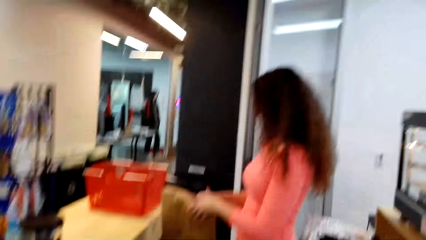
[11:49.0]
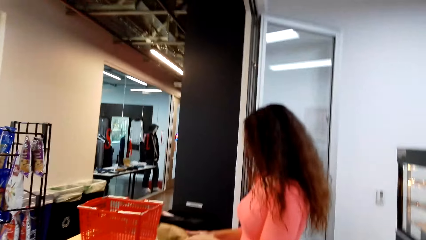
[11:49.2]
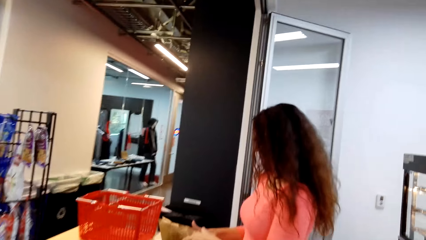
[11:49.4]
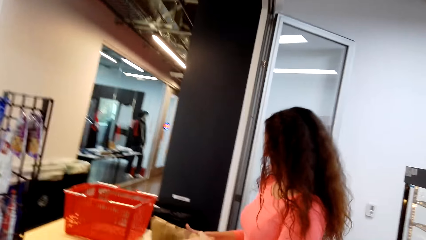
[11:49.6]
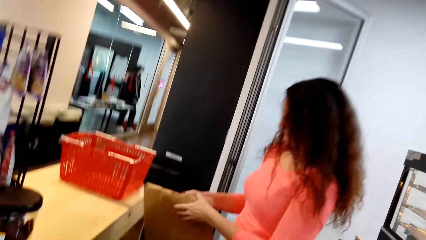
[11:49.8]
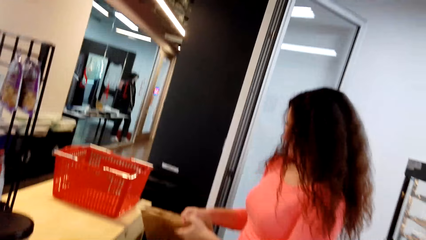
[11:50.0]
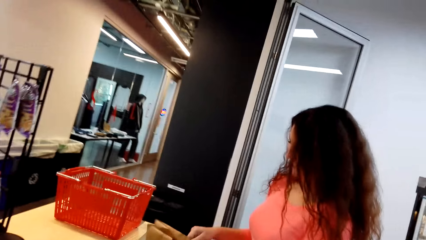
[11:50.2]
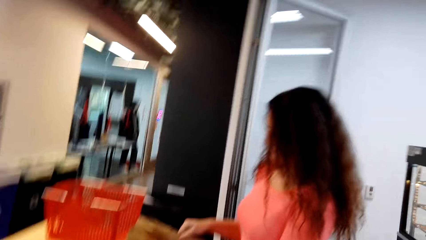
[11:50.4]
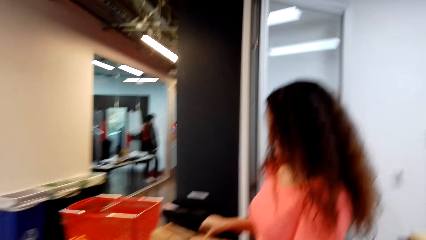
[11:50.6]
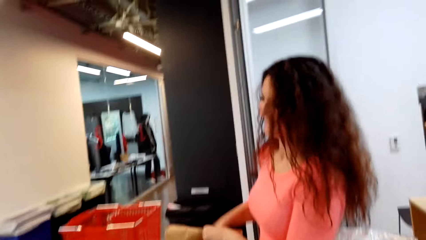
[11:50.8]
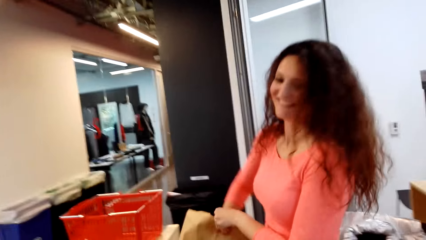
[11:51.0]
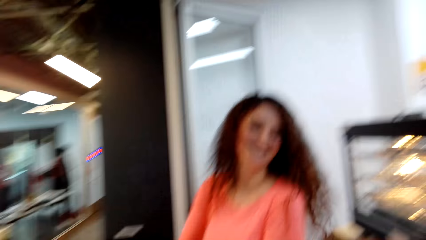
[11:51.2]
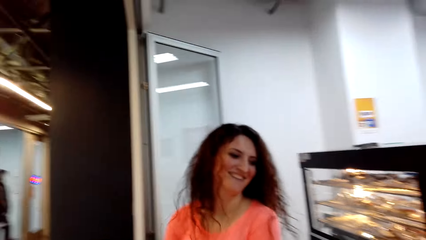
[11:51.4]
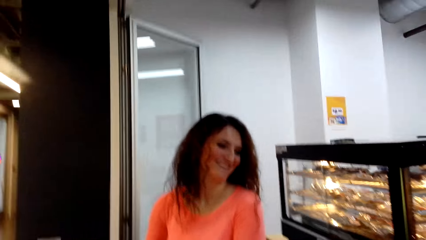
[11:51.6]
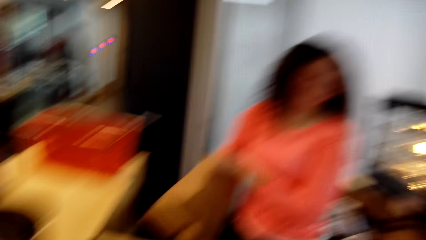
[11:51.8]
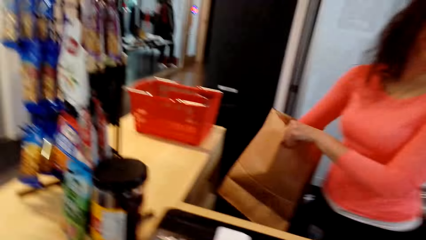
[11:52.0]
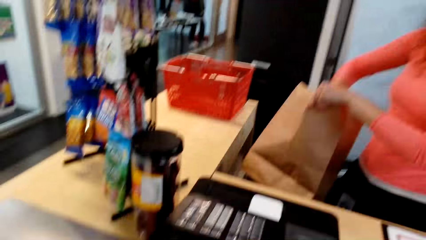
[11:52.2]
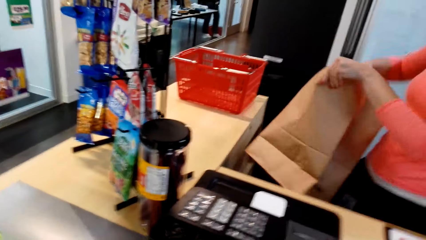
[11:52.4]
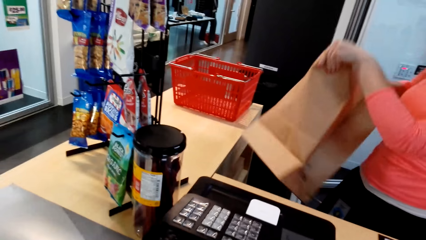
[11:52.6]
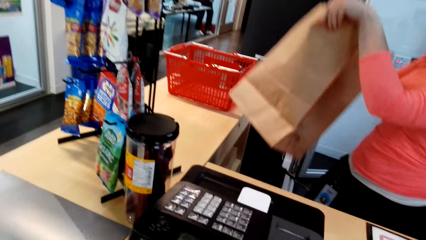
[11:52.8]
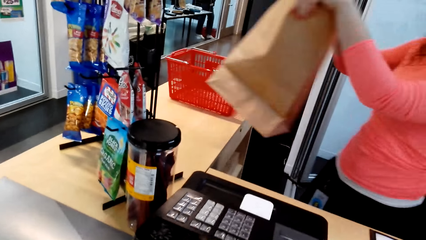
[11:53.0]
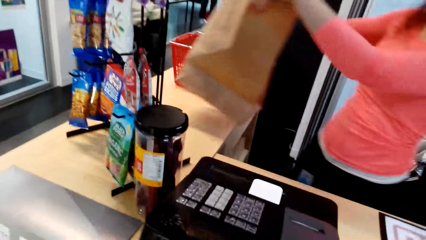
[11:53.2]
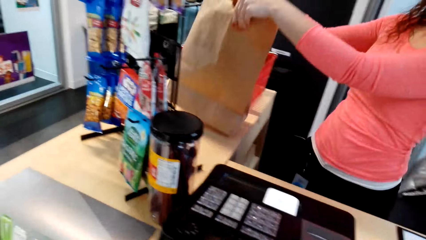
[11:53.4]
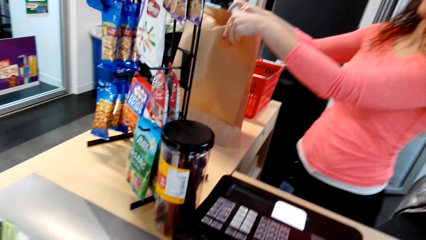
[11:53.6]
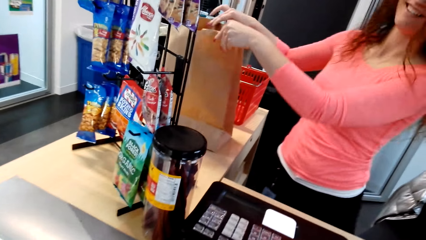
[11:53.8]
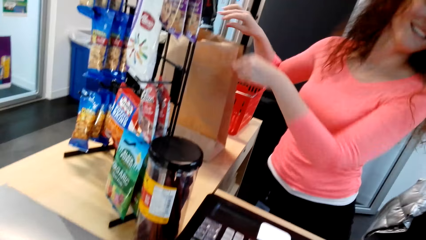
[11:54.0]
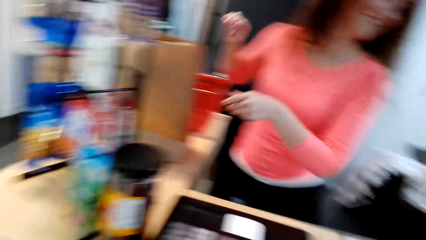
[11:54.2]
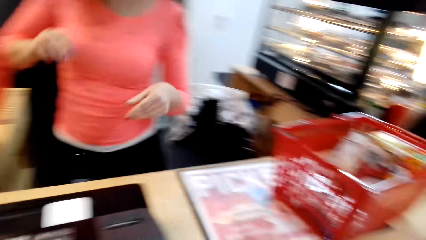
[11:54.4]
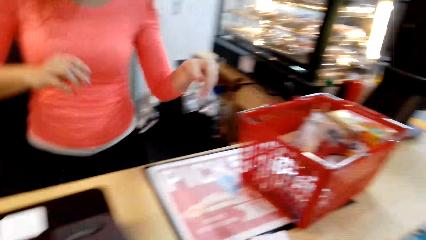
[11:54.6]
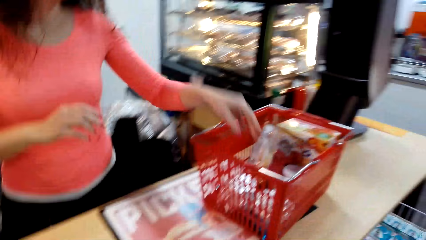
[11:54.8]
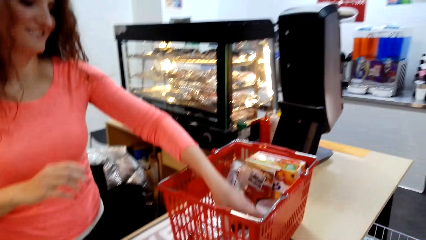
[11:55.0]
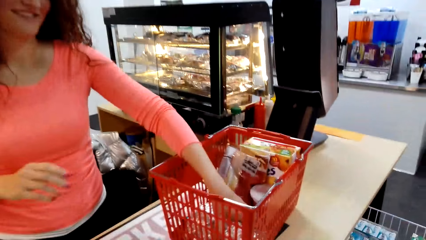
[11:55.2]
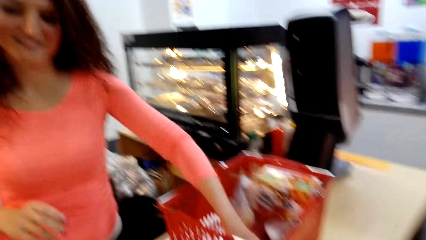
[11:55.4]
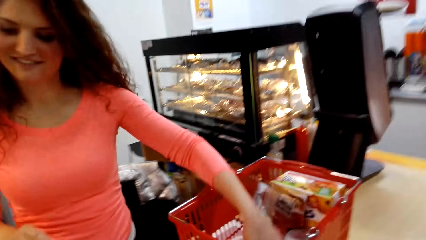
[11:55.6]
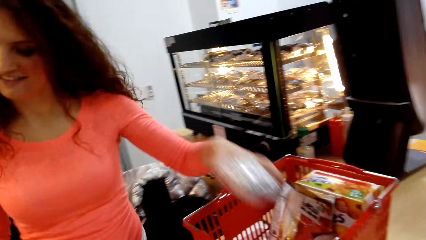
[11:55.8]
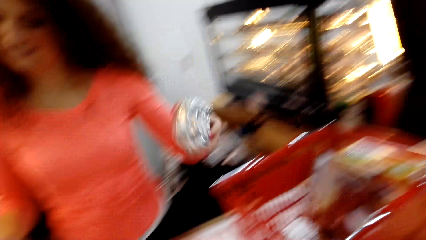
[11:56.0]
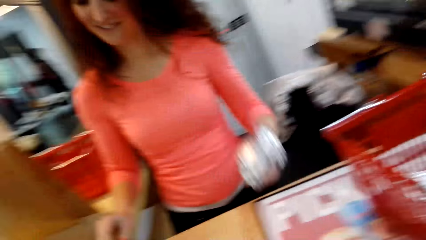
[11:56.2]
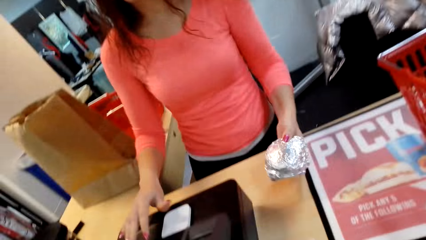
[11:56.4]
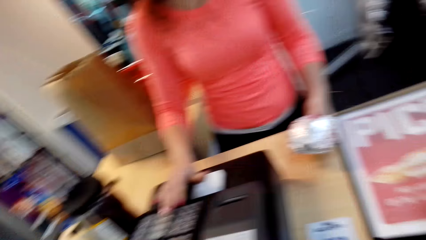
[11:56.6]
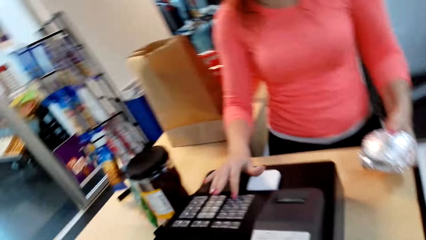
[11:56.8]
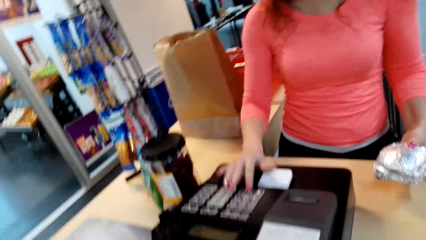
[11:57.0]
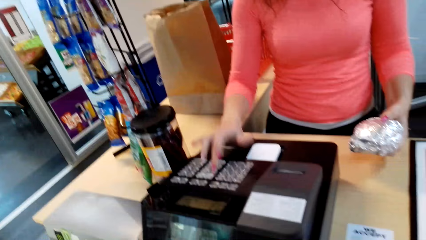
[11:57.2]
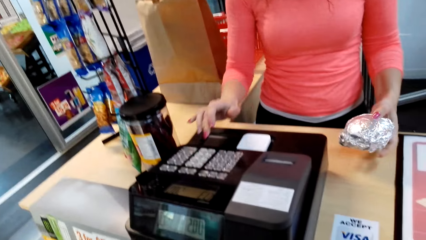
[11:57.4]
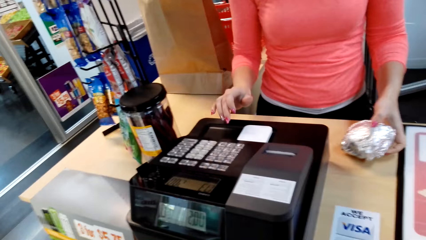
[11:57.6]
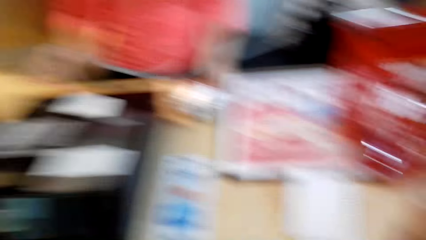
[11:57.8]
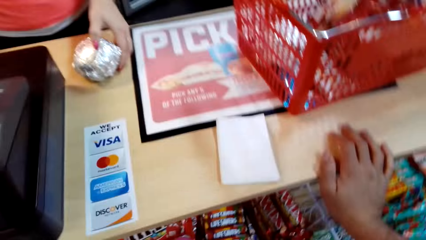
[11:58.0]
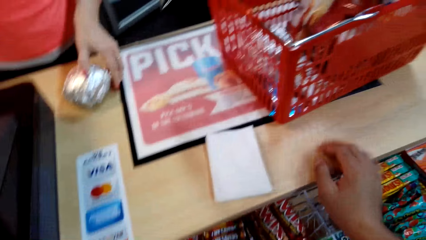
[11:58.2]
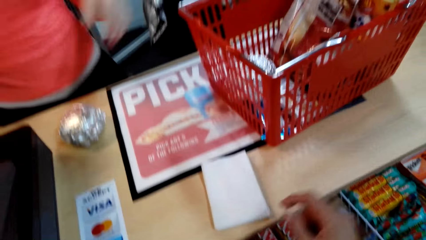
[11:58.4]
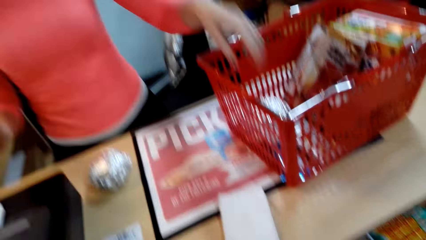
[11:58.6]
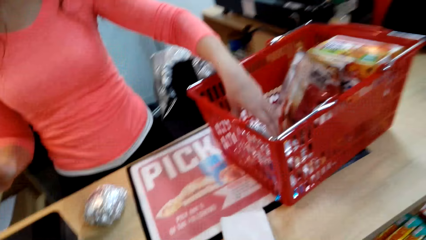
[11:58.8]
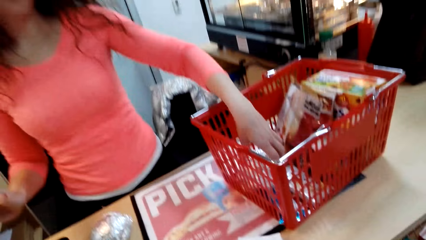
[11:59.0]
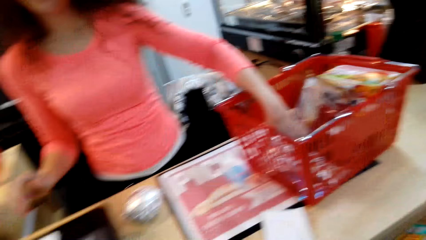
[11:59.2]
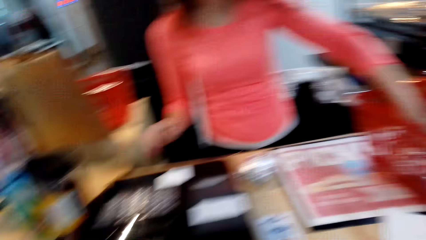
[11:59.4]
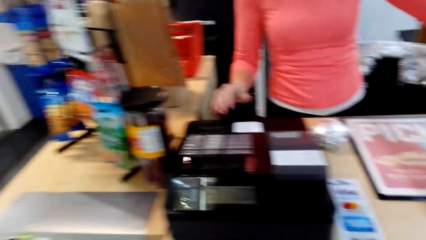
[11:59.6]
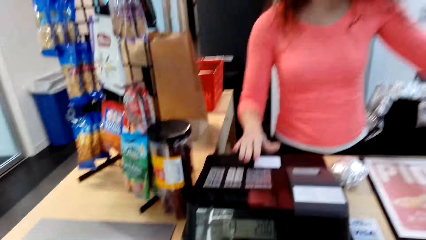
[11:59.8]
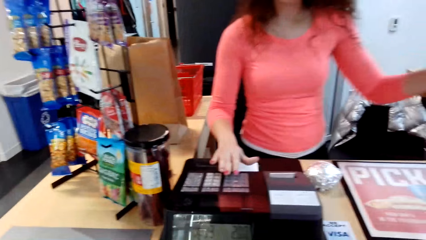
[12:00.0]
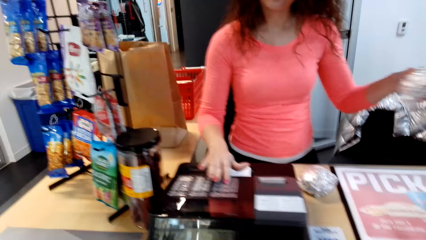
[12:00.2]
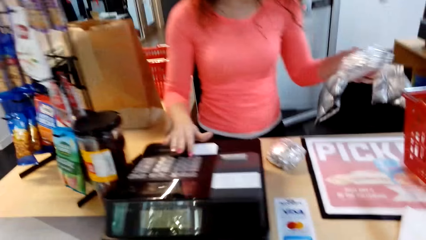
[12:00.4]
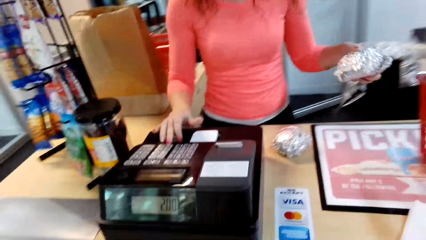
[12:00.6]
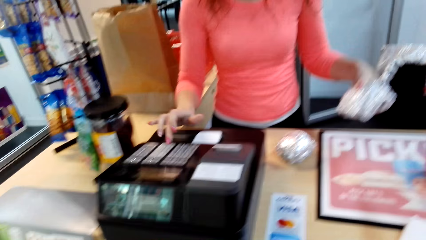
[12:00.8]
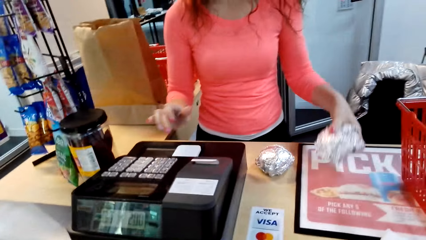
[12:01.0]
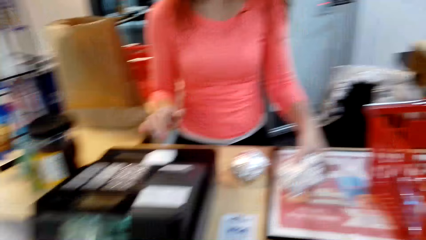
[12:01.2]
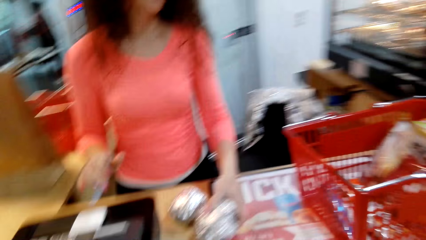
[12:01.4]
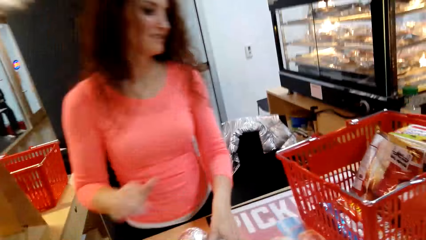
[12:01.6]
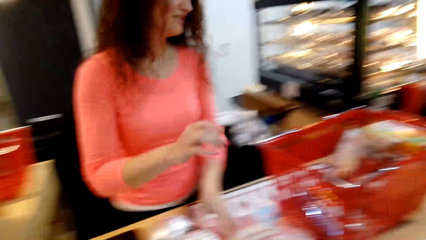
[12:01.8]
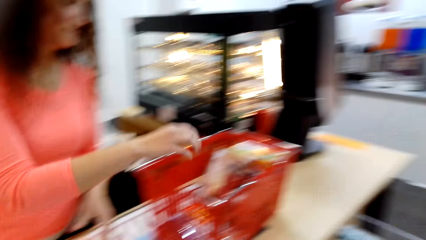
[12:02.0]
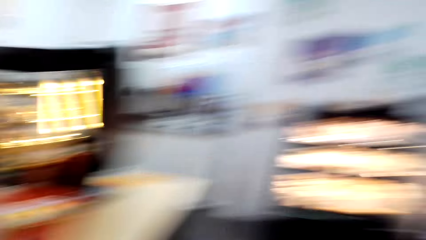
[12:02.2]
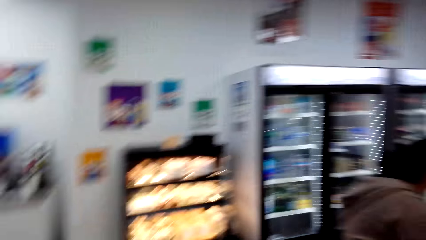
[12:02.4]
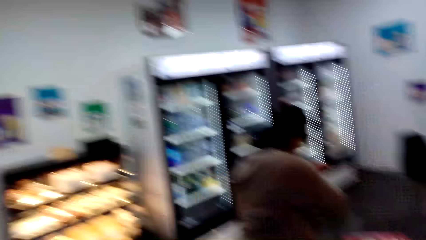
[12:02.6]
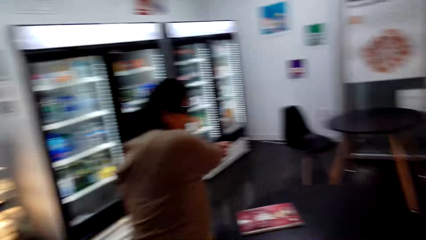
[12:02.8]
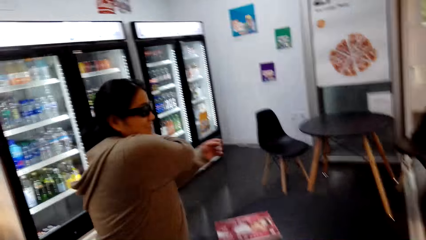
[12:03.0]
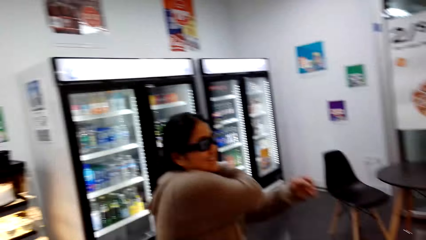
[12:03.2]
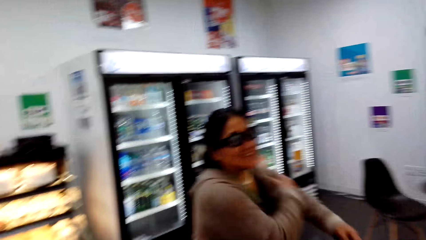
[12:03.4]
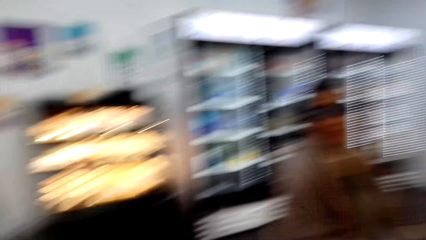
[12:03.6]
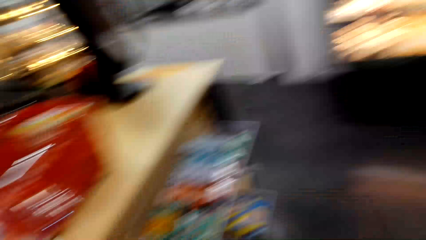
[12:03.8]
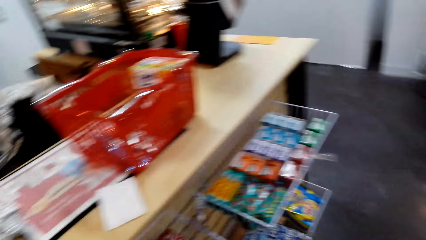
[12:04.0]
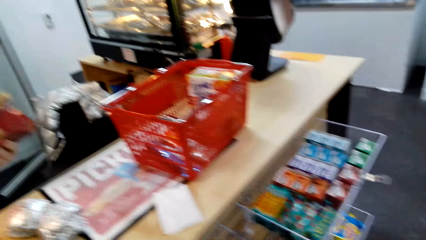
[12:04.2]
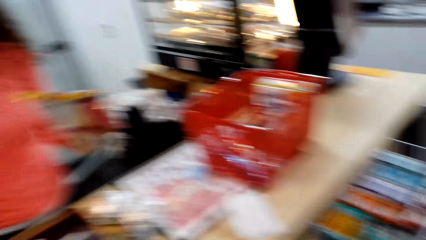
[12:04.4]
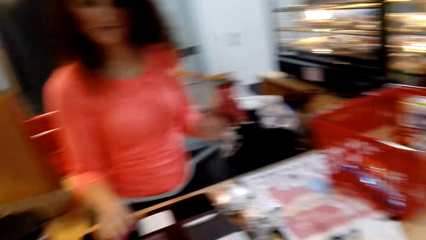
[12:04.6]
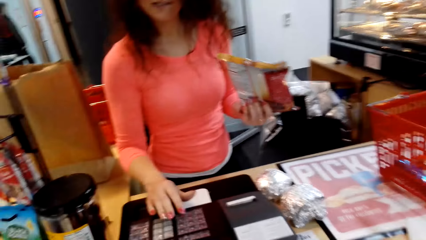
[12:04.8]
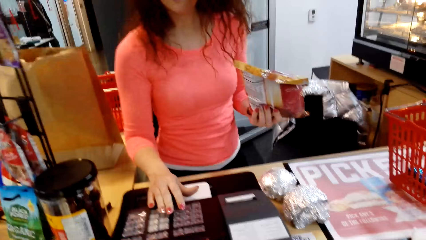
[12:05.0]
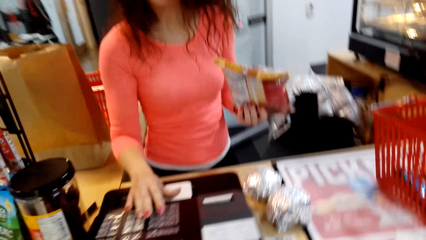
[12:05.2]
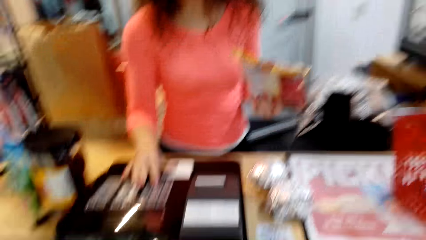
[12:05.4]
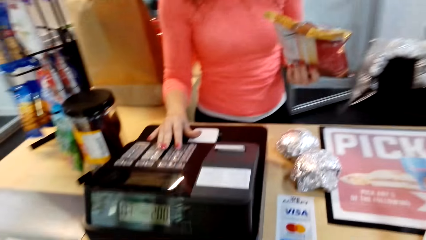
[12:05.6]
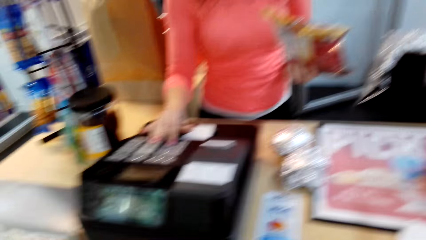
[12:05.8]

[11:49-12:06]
A lady unfolds the shopping bag. The lady places the shopping bag on the counter top. The lady picks something from the shopping basket. The lady enters something in the sales machine. The lady counts the price of the item using a counter machine. The lady puts the sandwich down. The lady picks something from the shopping basket. The lady enters something in the sales machine. The lady picks a packet of something from the shopping basket and enters the packet in the sales machine.
